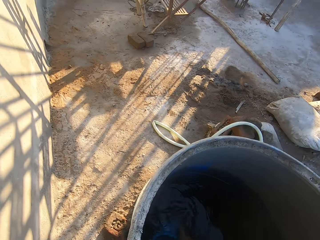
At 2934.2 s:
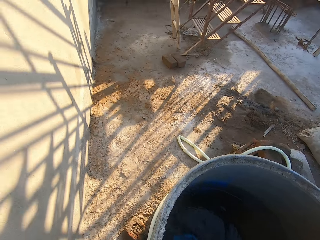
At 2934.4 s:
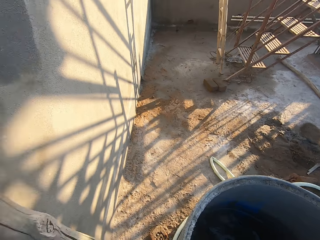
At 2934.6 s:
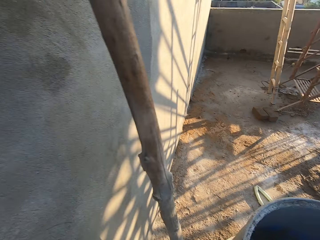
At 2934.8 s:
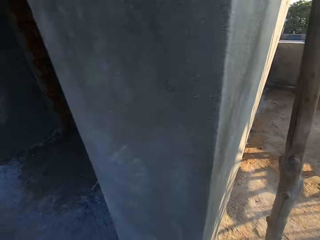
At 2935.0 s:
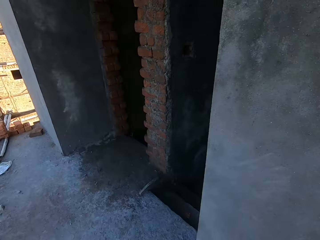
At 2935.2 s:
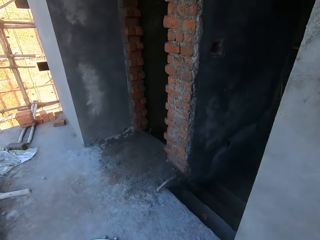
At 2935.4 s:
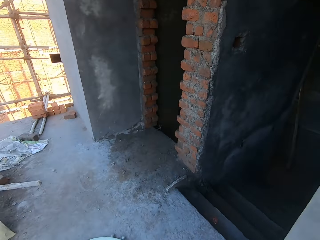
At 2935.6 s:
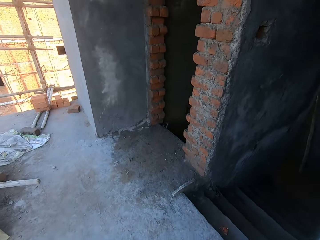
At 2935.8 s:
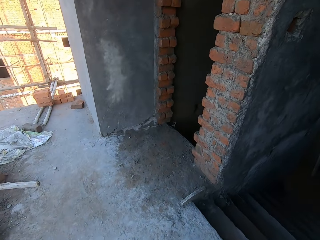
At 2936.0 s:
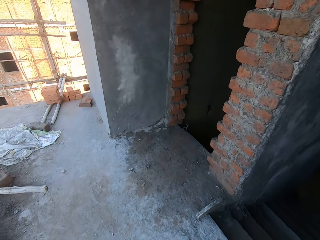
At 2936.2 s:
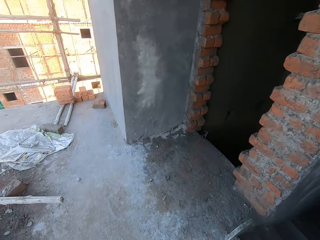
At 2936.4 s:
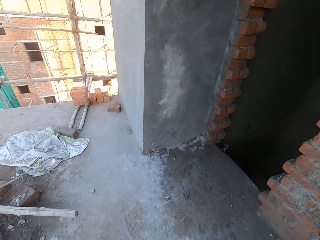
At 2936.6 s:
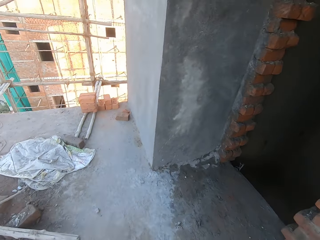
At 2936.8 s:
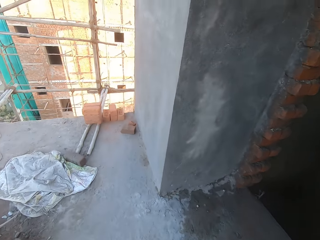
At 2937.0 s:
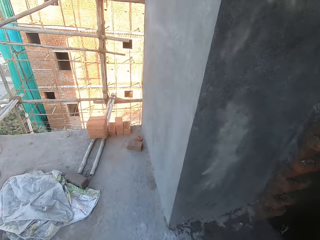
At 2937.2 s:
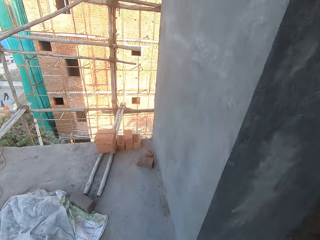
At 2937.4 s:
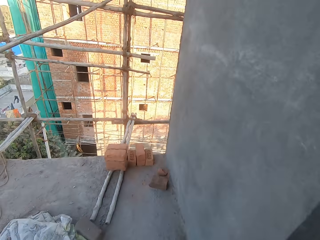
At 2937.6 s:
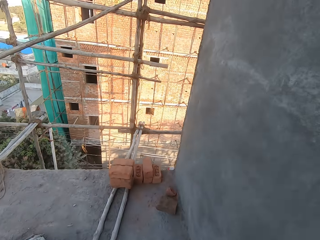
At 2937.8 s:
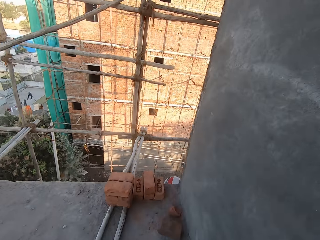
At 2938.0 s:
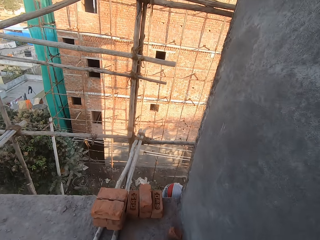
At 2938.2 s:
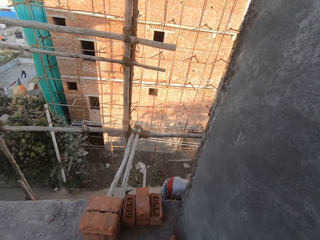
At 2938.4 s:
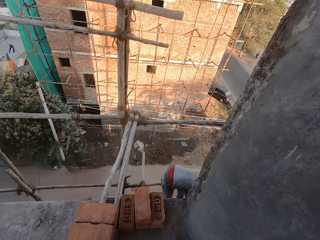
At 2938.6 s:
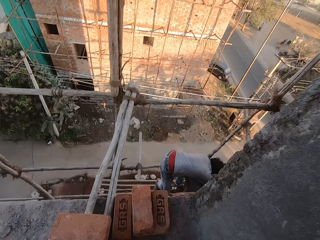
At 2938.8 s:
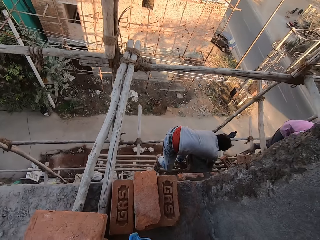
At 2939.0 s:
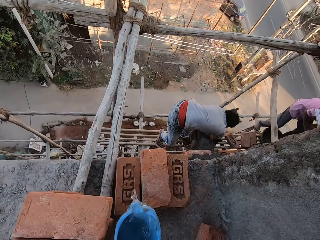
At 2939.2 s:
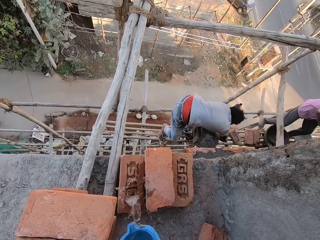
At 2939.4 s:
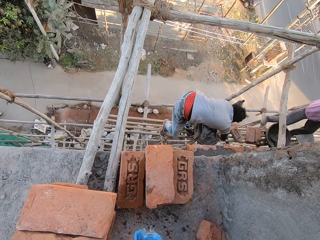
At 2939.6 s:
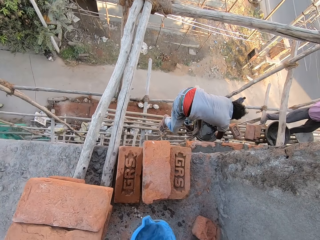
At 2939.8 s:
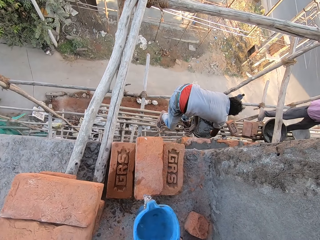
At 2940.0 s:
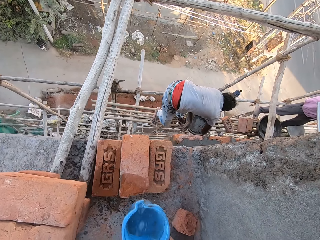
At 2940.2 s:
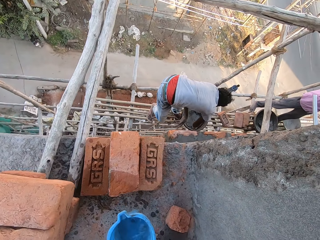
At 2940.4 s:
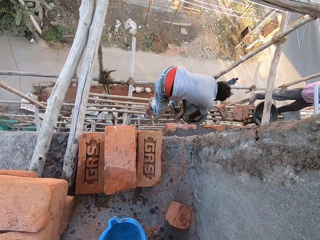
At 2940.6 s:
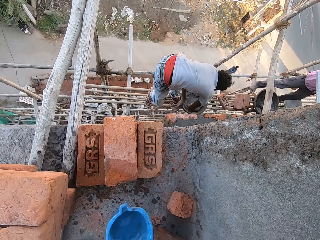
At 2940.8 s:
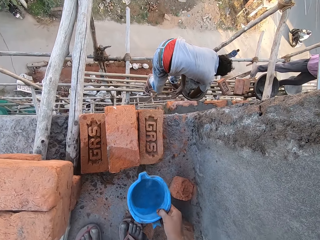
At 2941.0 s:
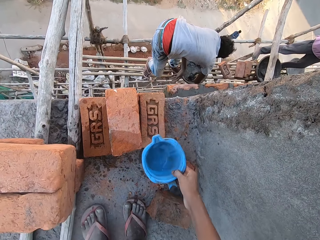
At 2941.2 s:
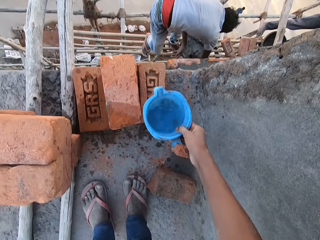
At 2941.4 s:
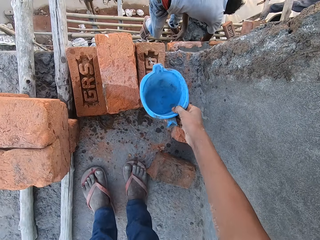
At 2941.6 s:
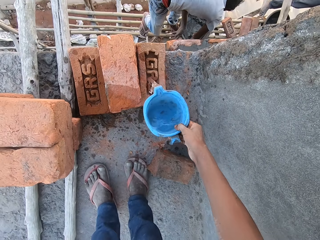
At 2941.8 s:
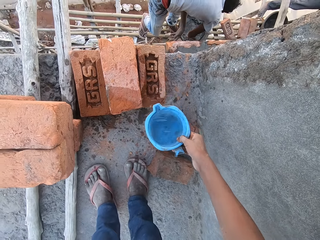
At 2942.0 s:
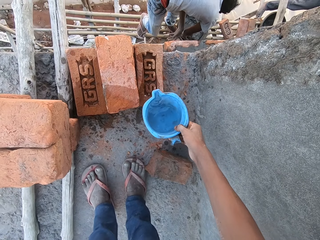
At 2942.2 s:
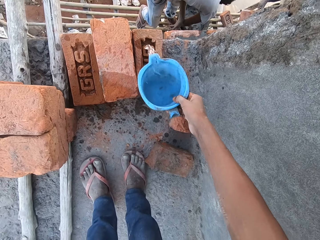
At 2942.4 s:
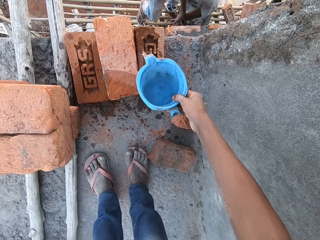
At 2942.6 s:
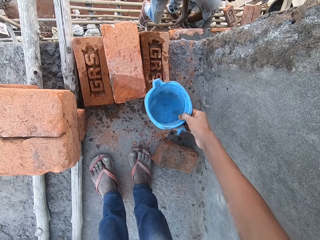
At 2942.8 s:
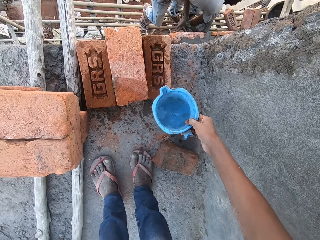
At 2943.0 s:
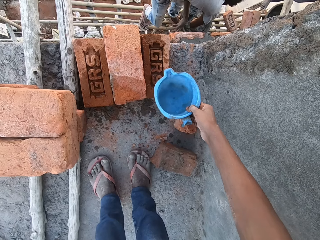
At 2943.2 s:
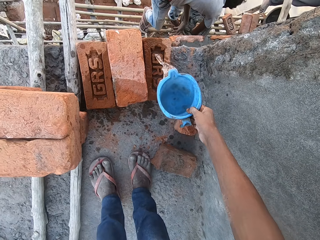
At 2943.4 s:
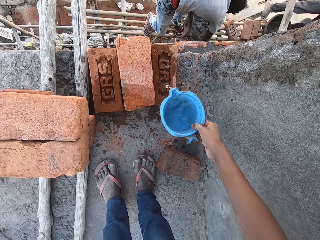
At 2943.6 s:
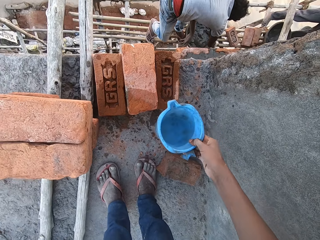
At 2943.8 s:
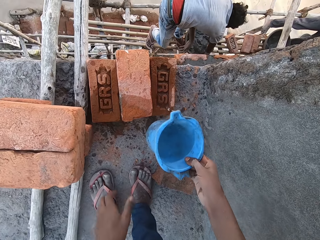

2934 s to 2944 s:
The camera wearer picks up a jug of water from a barrel on the floor with his right hand. He fetches water using the jug. He walks in the site. He pours water on the brick.

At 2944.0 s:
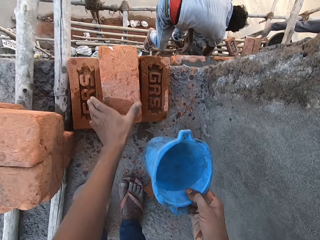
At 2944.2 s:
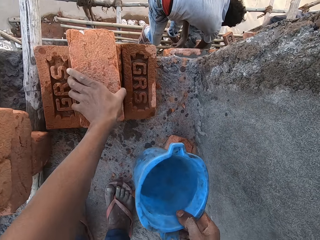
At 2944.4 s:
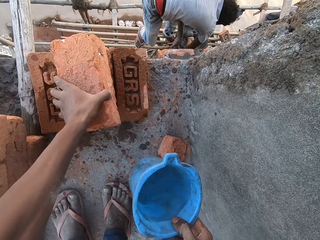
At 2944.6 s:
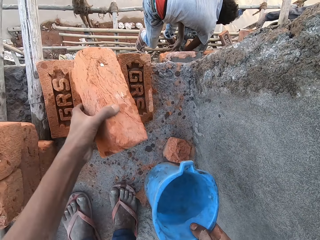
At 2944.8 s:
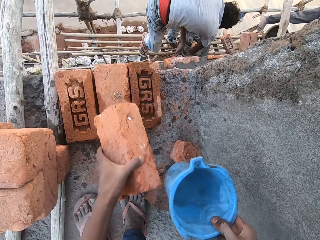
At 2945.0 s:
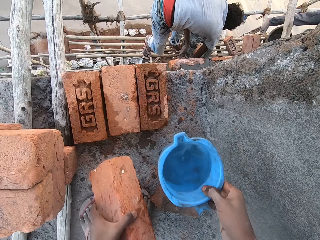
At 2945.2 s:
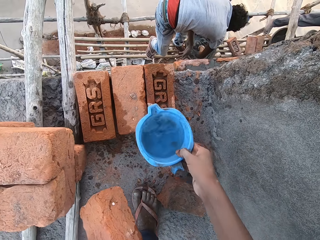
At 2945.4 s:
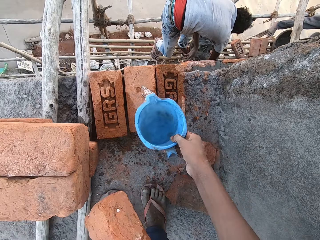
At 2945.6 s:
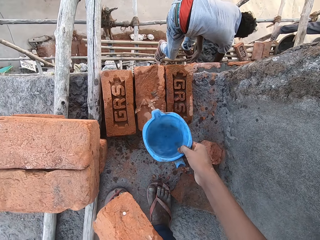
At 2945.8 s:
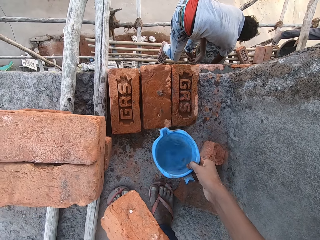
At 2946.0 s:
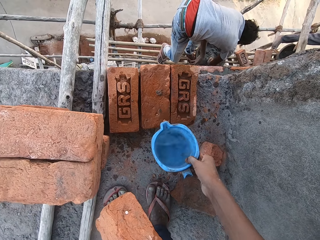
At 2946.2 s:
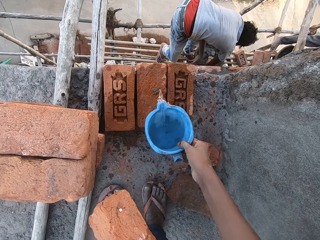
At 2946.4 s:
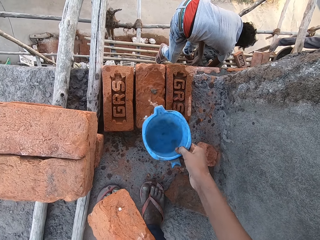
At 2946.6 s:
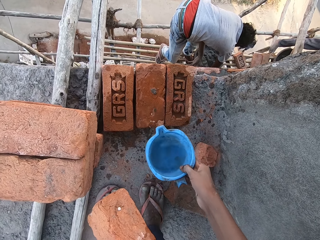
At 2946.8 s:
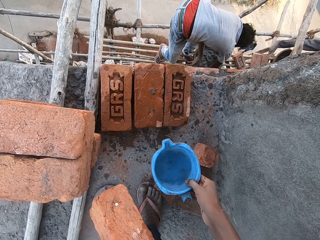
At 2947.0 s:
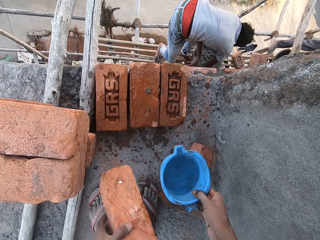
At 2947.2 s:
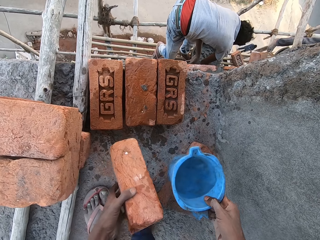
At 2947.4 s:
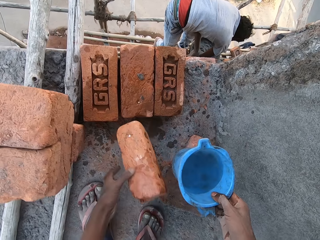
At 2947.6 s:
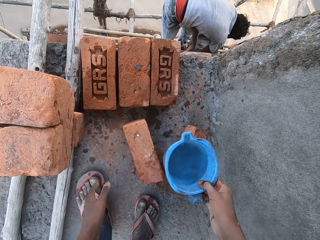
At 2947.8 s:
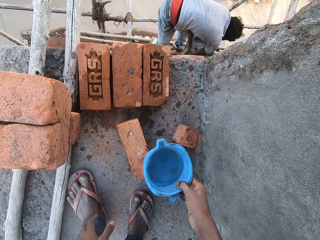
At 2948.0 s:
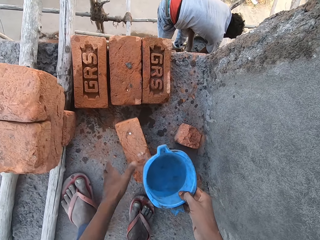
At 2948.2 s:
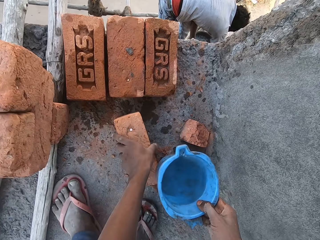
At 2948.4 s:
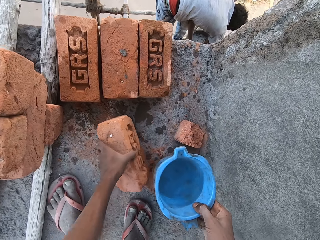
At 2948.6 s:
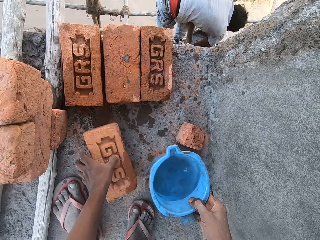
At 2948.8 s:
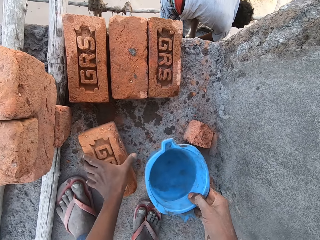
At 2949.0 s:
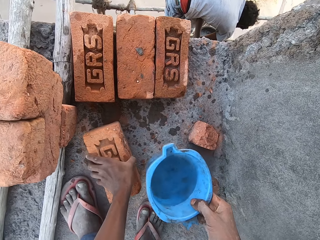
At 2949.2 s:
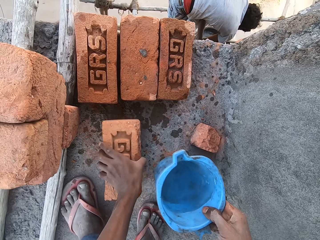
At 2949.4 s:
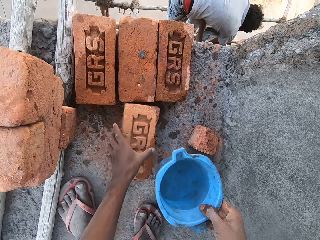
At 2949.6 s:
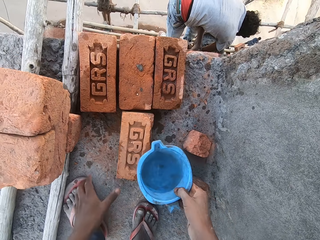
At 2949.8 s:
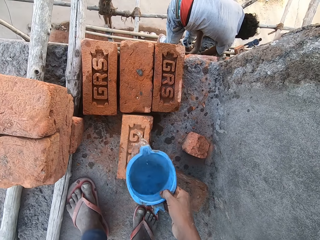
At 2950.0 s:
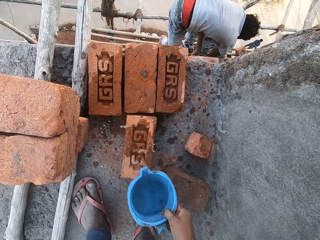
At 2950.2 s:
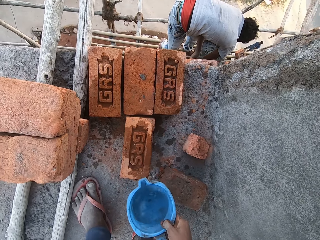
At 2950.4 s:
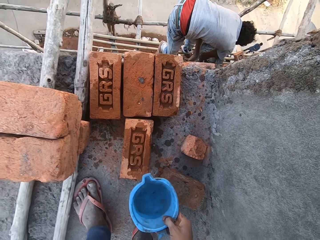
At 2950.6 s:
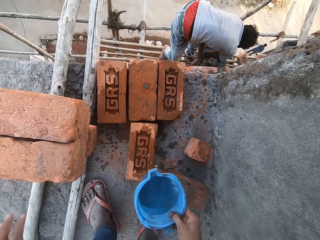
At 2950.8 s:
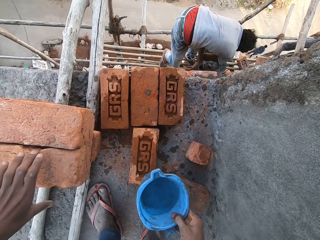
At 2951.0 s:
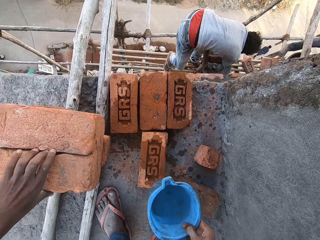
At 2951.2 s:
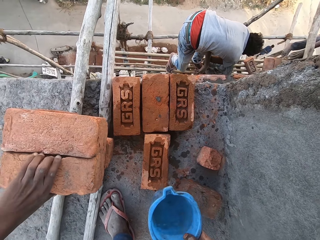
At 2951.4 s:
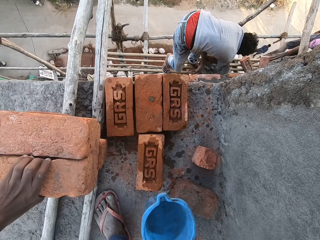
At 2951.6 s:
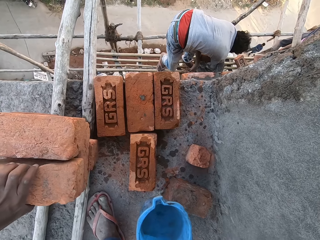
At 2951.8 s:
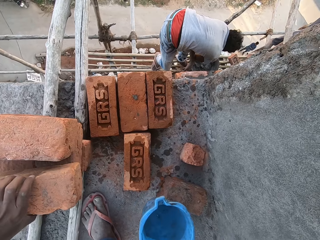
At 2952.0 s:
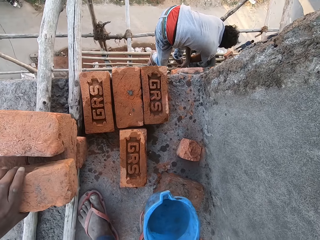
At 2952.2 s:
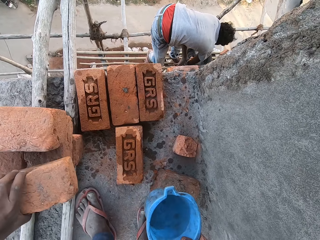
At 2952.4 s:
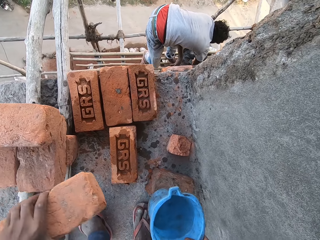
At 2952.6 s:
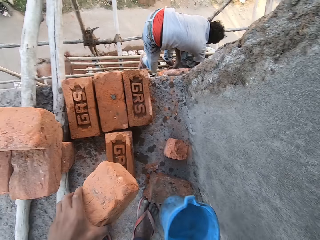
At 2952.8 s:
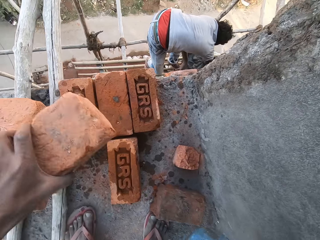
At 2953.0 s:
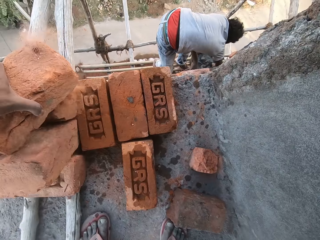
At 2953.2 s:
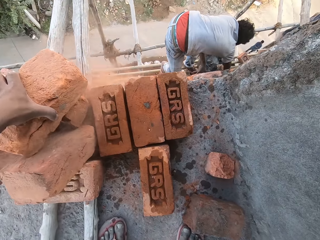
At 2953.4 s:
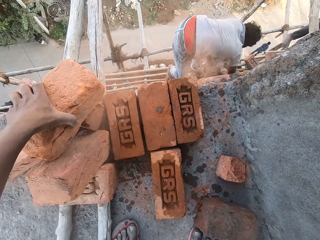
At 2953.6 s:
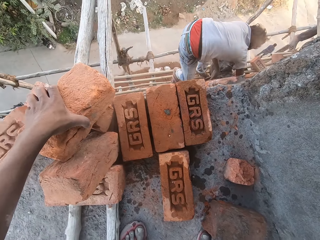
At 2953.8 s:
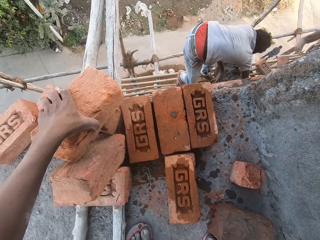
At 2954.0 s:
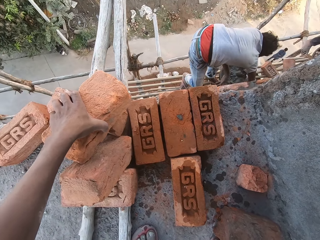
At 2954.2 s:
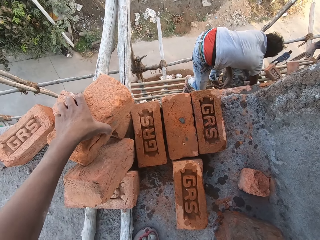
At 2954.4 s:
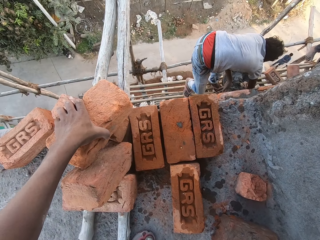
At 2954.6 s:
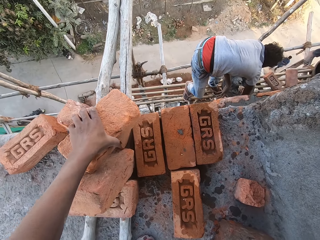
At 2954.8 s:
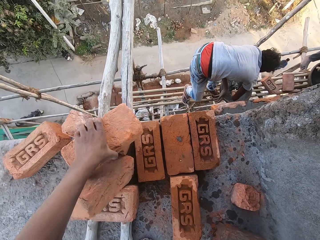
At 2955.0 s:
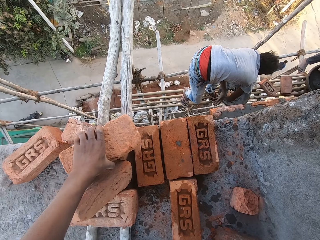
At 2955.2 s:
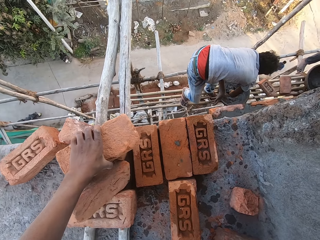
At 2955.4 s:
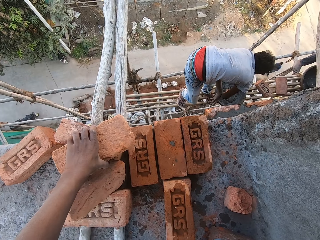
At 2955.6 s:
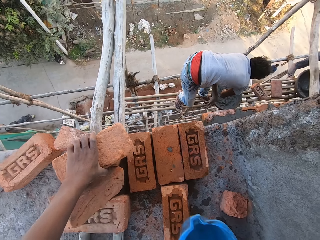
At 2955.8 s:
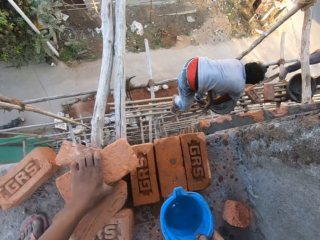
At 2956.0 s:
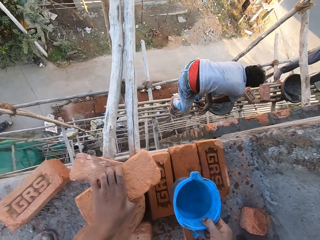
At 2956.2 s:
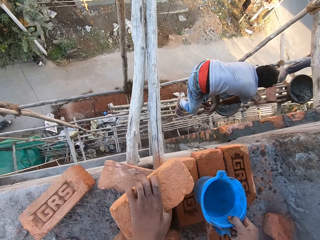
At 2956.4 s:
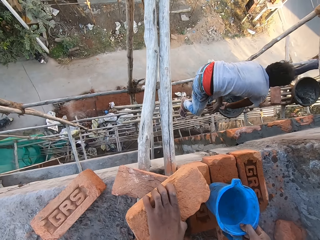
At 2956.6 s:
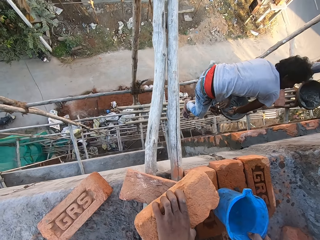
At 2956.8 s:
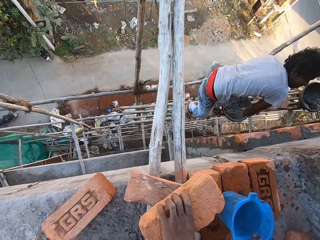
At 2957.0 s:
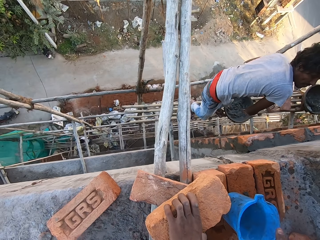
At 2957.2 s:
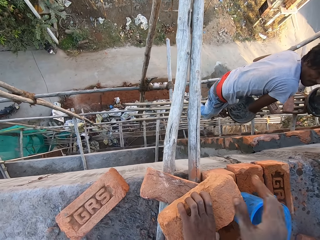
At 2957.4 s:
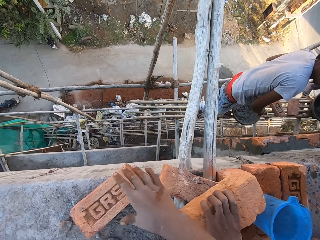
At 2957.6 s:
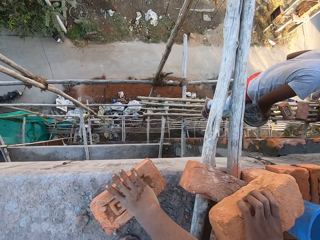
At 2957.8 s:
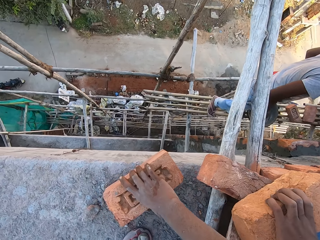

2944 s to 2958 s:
The camera wearer picks up a brick with the left hand. They pour water on the brick. They drop the brick on the floor. They turn the brick with the left hand. They pour water on the brick. They pick up a brick with the left hand. They drop the jug on the brick.
